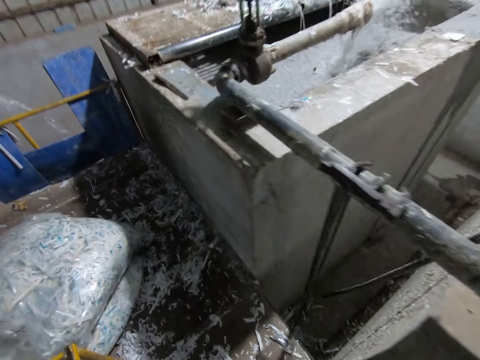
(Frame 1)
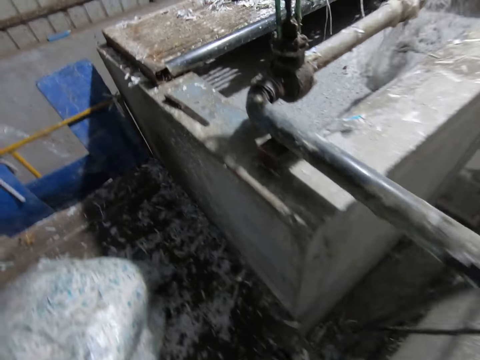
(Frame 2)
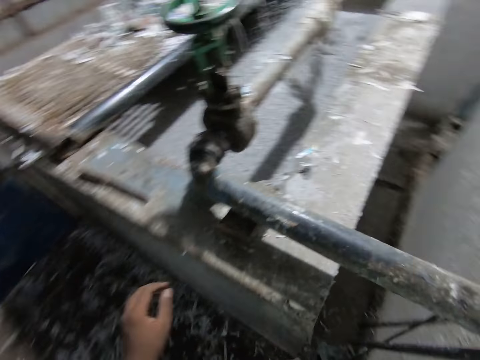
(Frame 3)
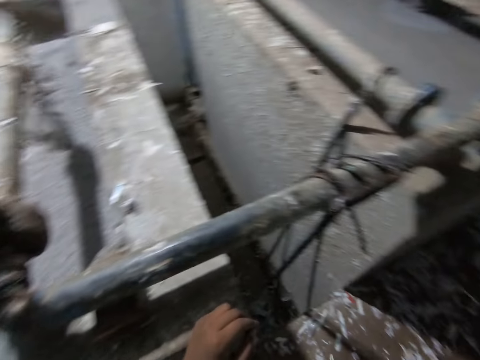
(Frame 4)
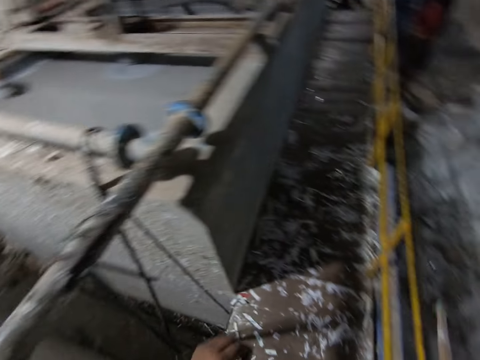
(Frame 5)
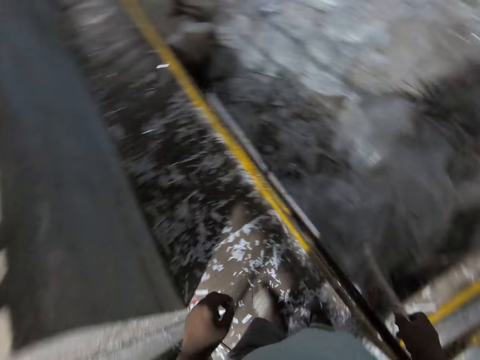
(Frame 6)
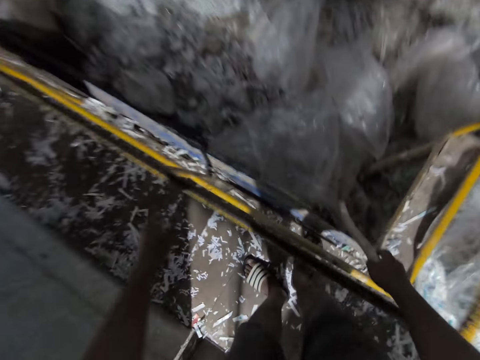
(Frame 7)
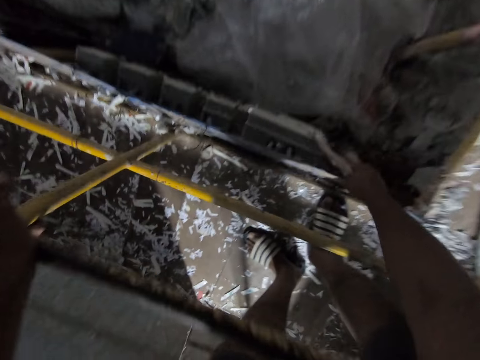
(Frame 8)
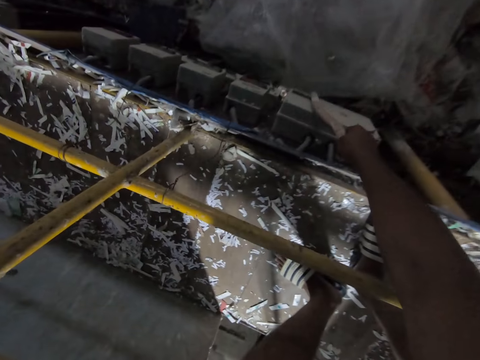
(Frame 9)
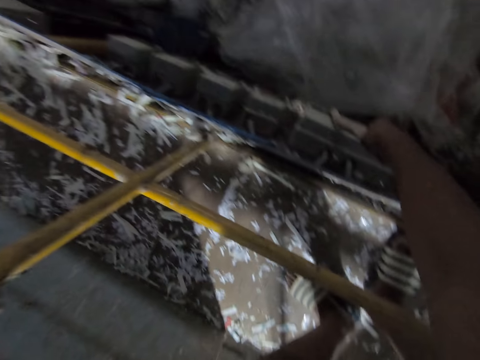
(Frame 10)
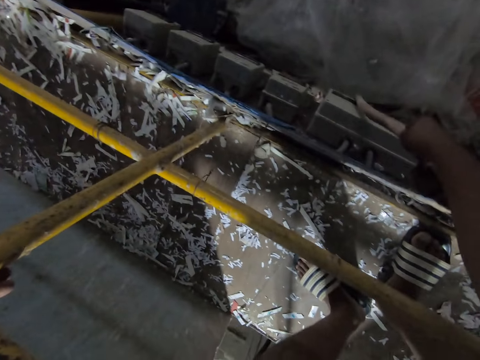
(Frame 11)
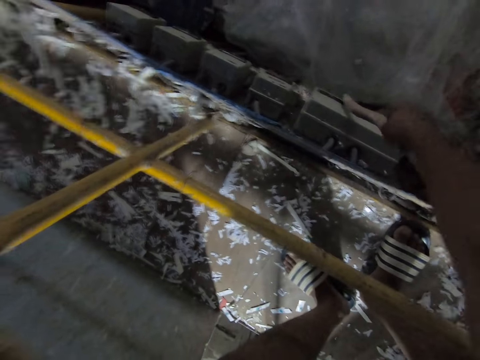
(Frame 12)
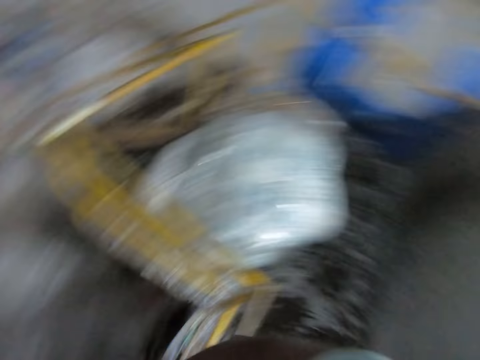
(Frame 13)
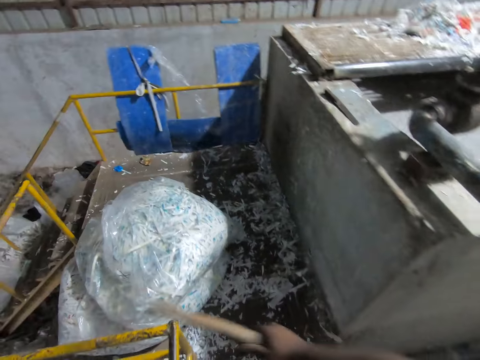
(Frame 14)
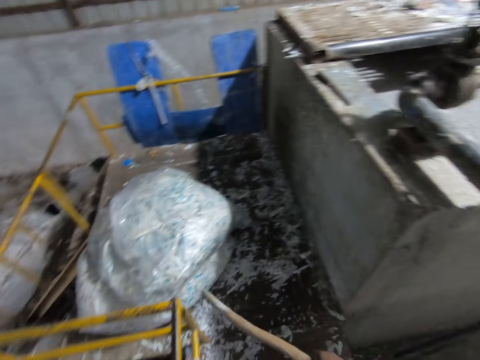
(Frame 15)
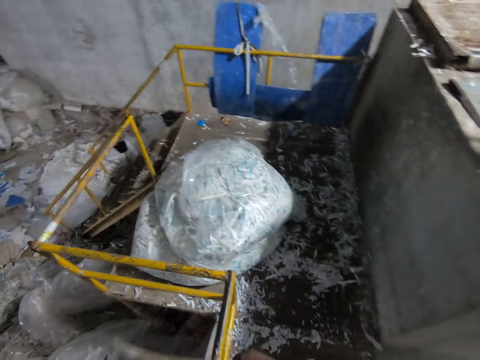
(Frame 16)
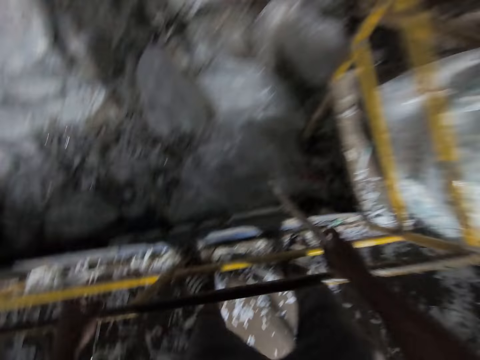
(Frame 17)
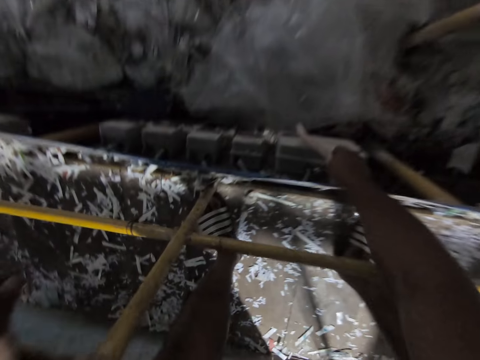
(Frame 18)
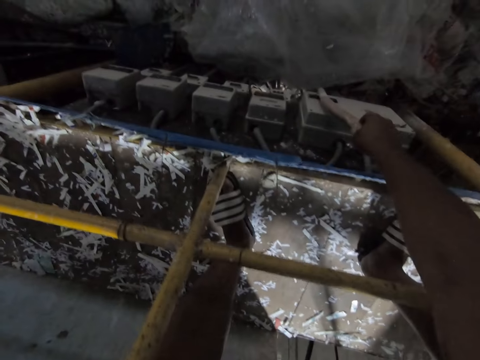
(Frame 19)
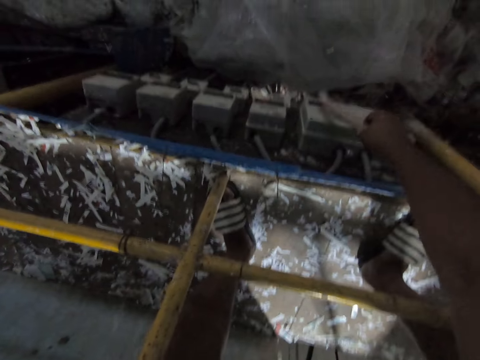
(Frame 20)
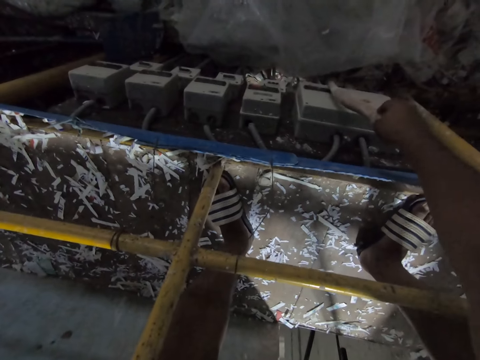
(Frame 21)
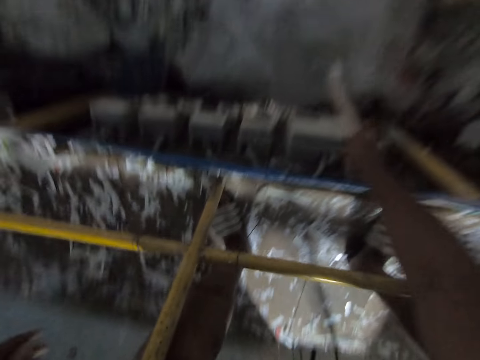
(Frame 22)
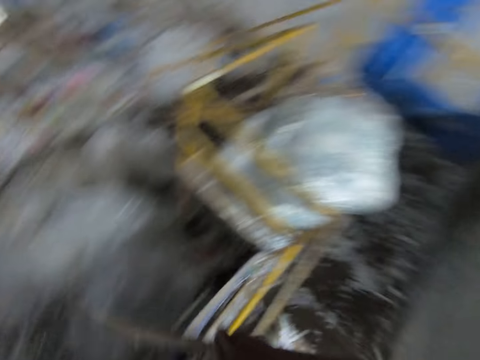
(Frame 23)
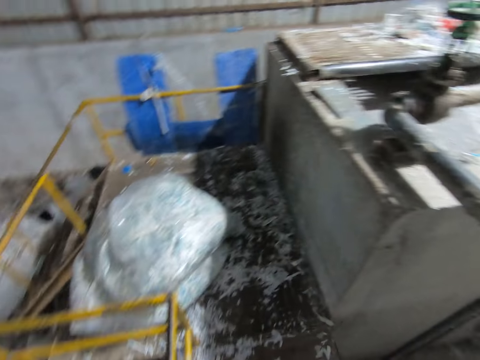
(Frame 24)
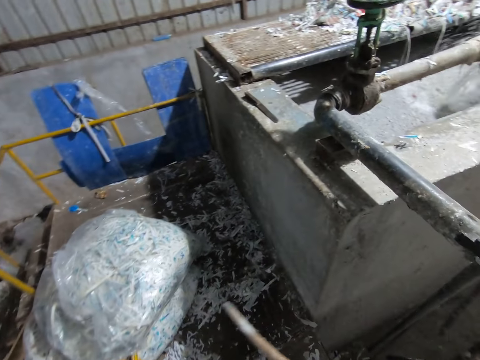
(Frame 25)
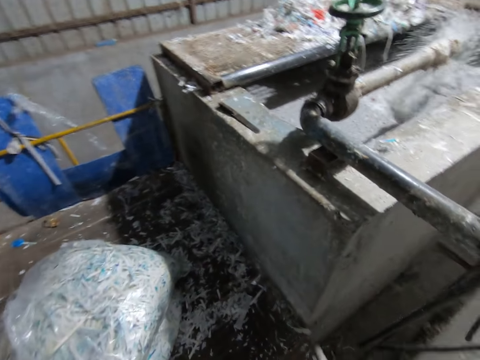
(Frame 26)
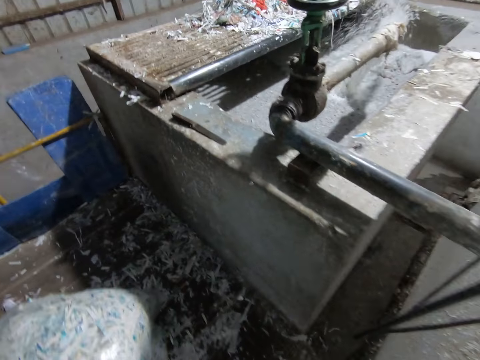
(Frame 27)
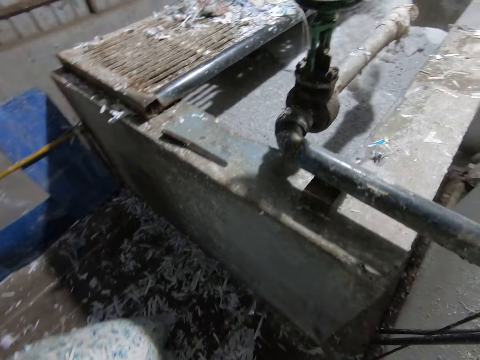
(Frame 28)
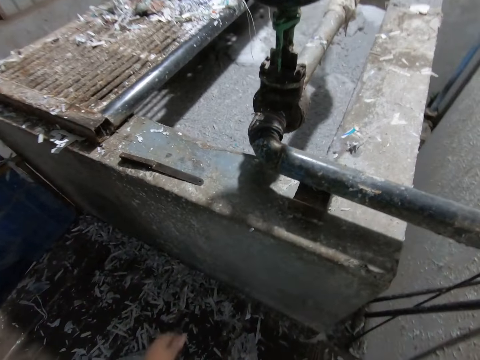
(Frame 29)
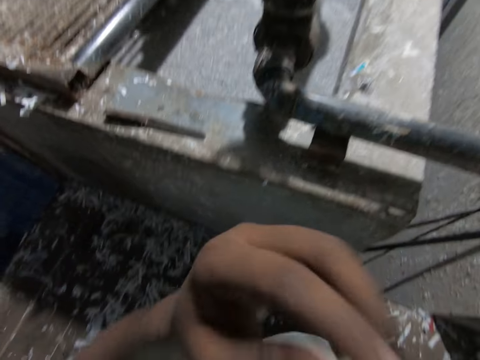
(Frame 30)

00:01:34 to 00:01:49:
The camera wearer walks. He turns back. He holds the rail with his left hand. He presses a switch on the rail with the stick in his right hand. He turns, looks around and turns to the balcony. He presses the switch on the rail with the stick in his right hand. He turns and looks around.

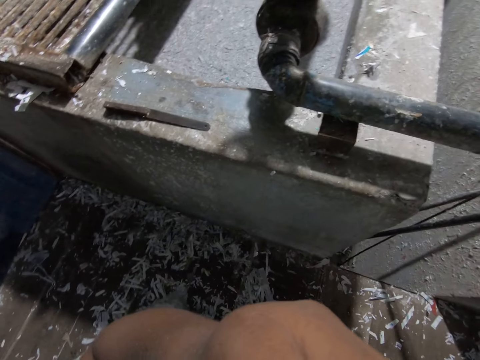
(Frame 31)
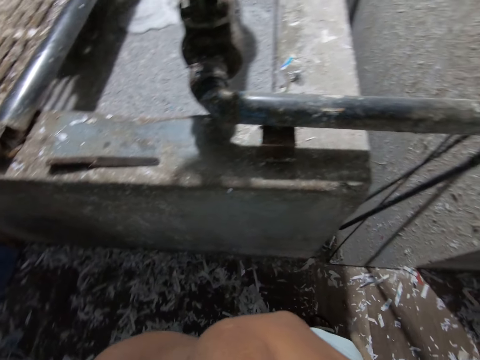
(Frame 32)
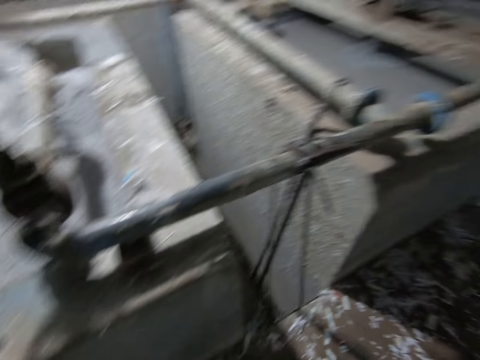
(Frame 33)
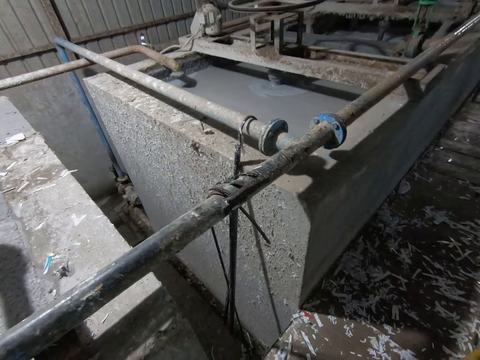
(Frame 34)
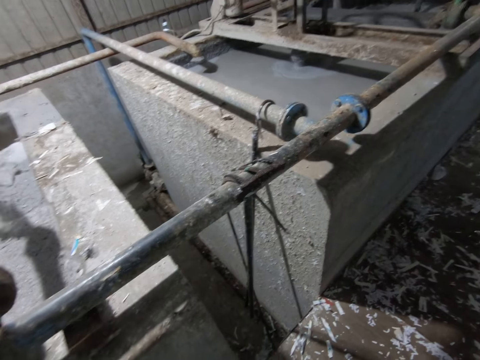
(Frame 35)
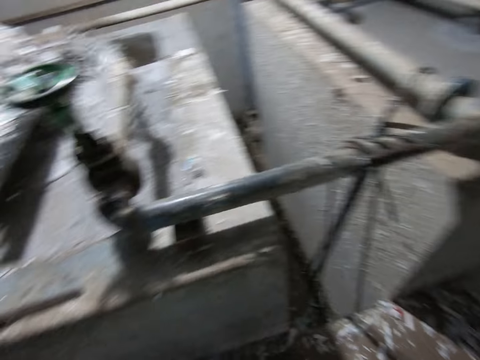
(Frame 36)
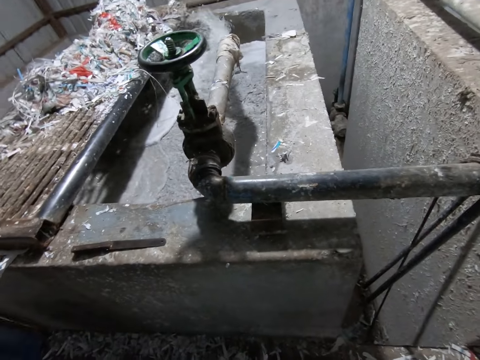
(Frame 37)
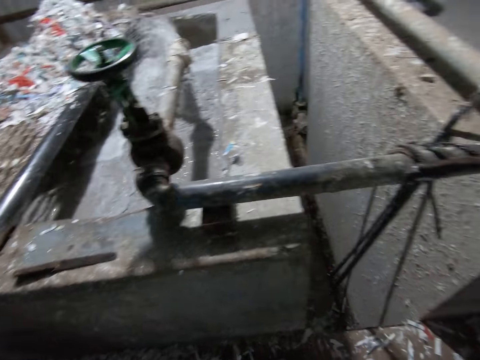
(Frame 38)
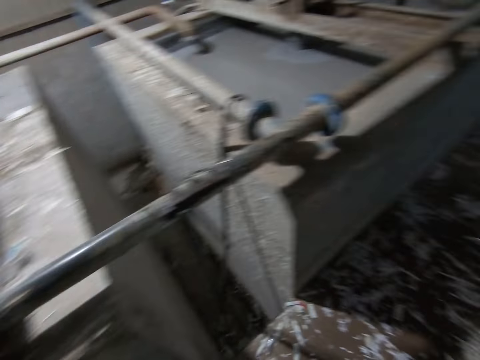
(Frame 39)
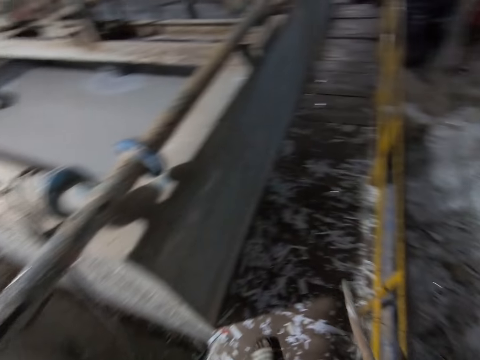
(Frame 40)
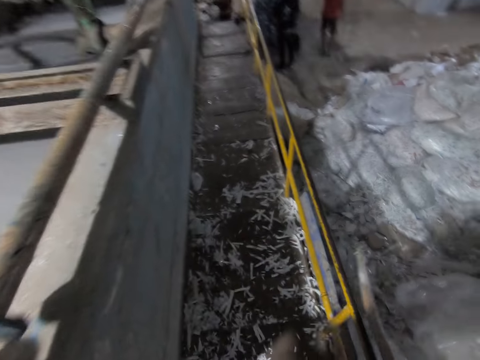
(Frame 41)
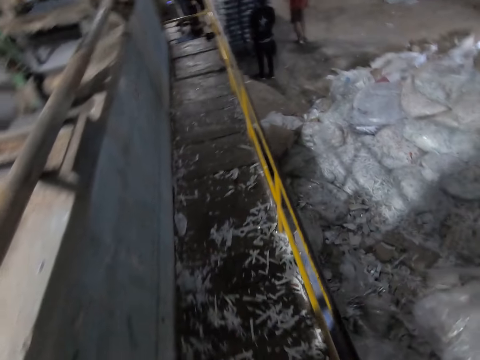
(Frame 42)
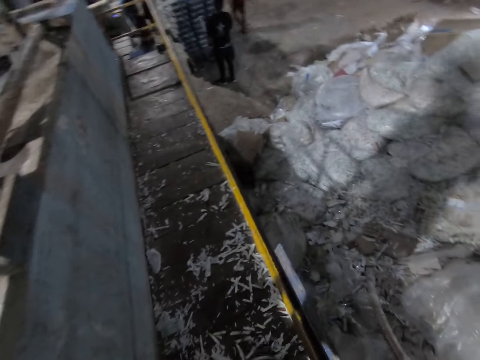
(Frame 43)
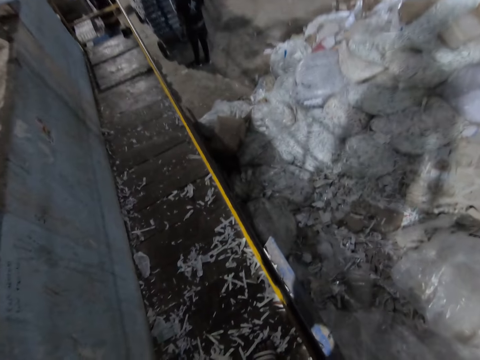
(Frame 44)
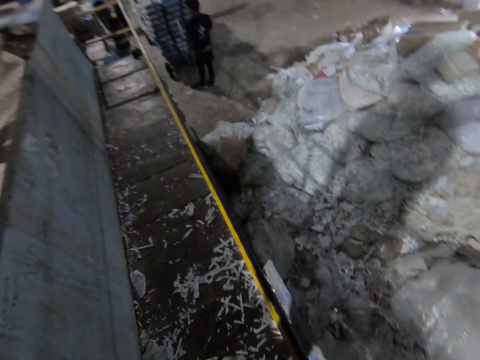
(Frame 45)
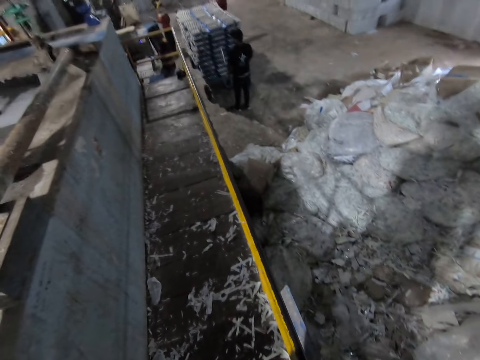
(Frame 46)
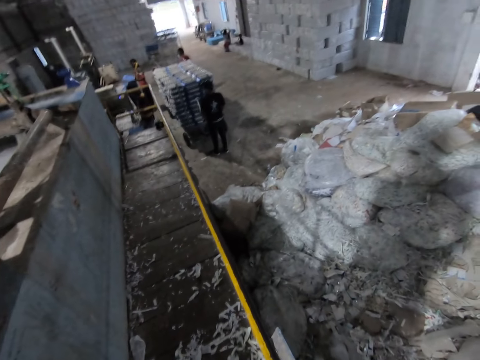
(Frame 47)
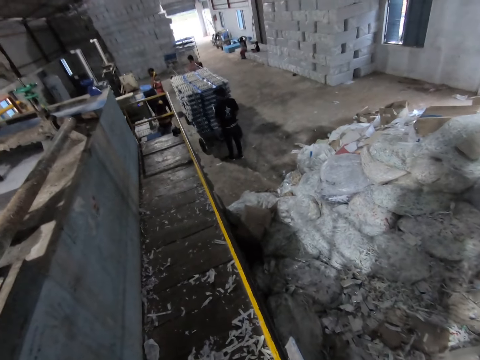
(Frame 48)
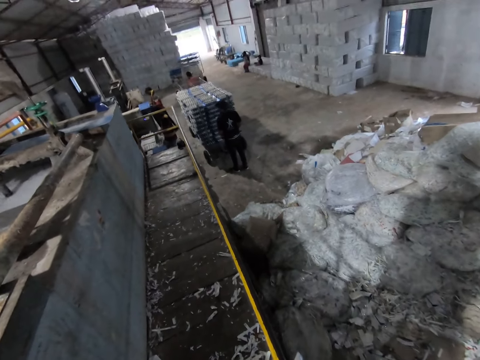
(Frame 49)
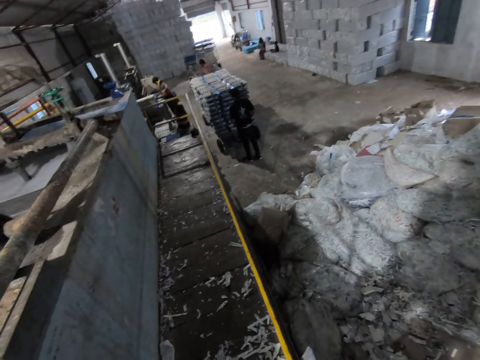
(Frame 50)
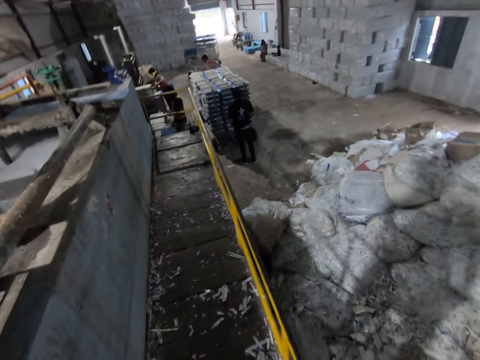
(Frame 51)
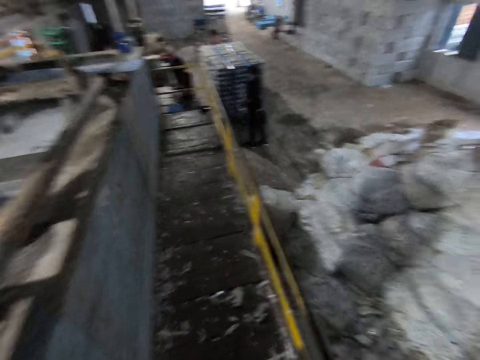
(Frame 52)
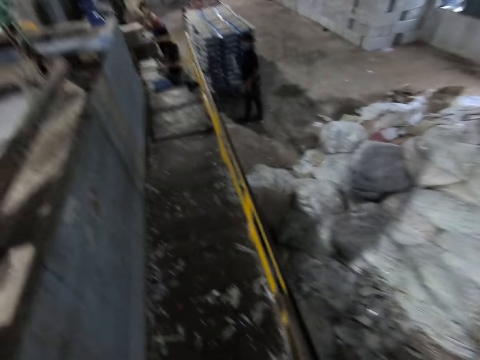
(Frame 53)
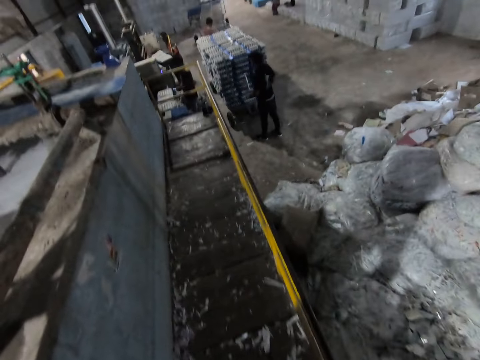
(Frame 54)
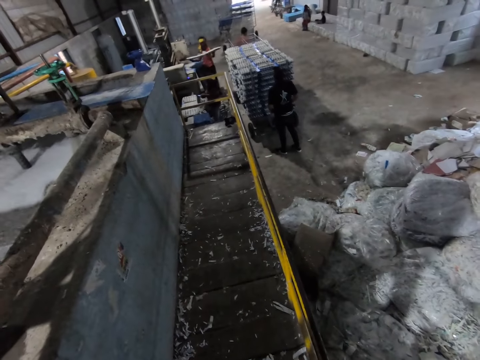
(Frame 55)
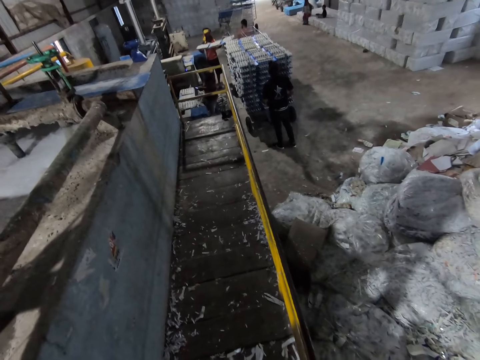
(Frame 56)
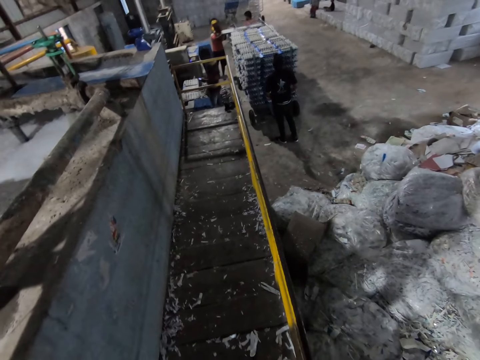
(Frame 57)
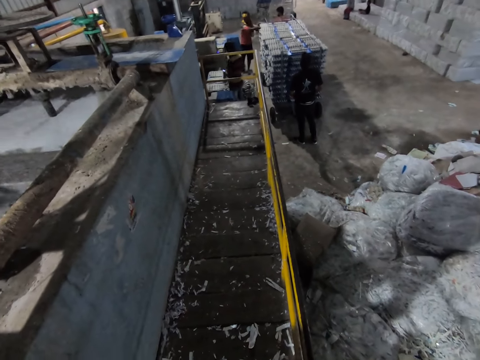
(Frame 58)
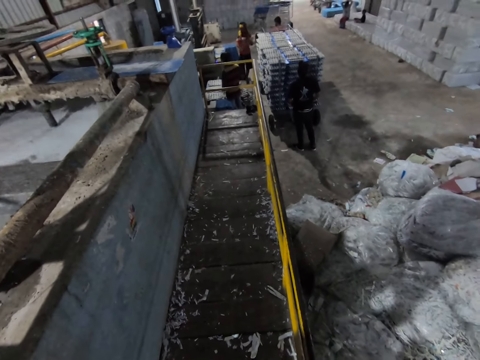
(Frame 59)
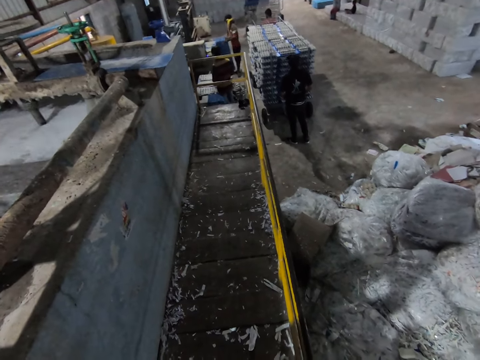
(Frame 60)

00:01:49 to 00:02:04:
The camera wearer touches his face with his left hand. He lowers the hand and looks around. He moves, stops and looks around. He converses with the group of people in the factory. He walks around beside the pit side.
